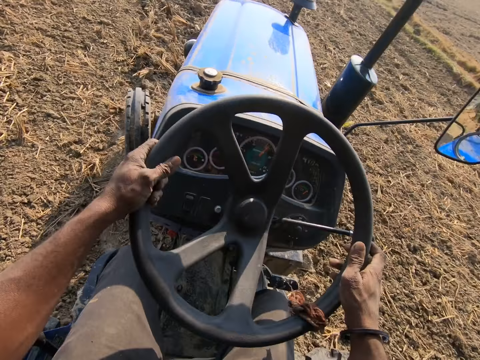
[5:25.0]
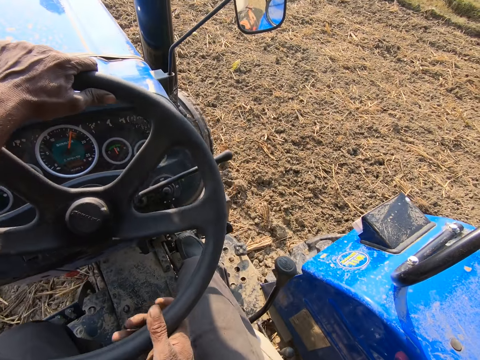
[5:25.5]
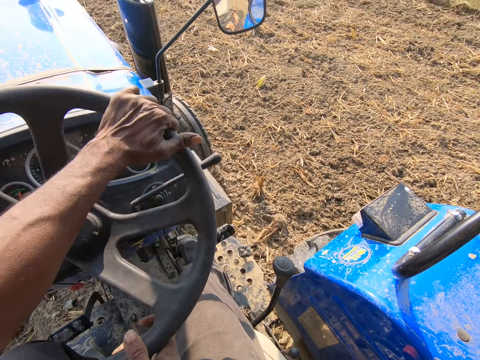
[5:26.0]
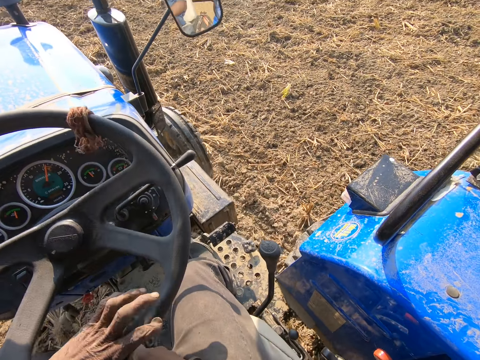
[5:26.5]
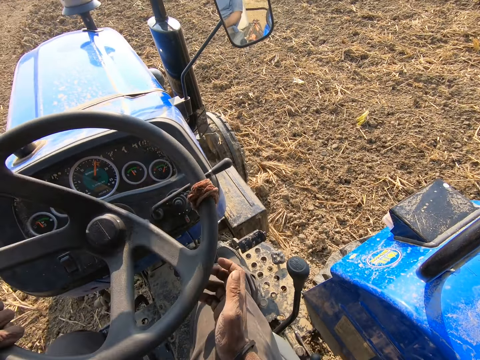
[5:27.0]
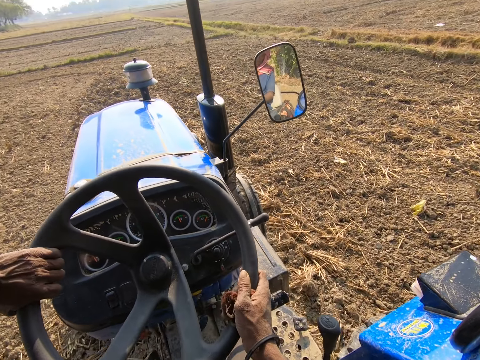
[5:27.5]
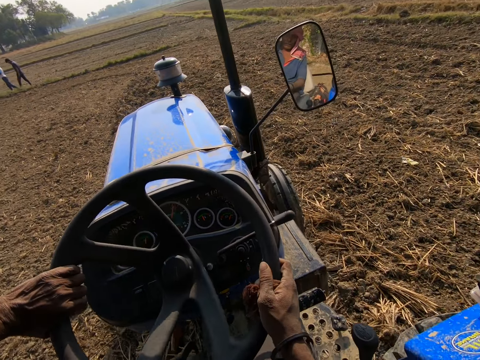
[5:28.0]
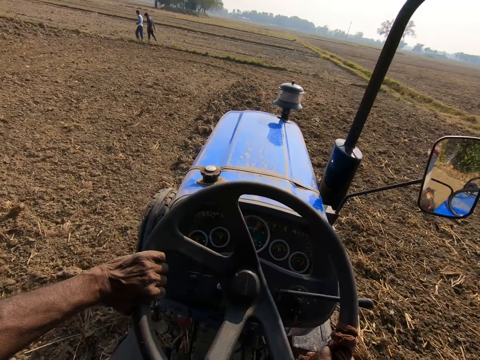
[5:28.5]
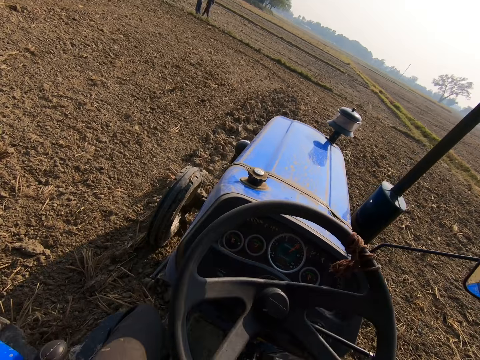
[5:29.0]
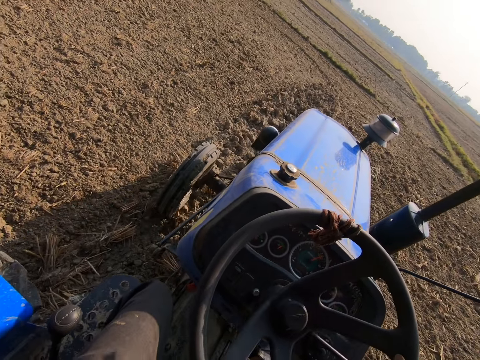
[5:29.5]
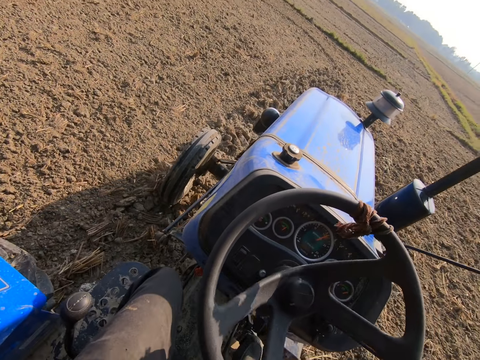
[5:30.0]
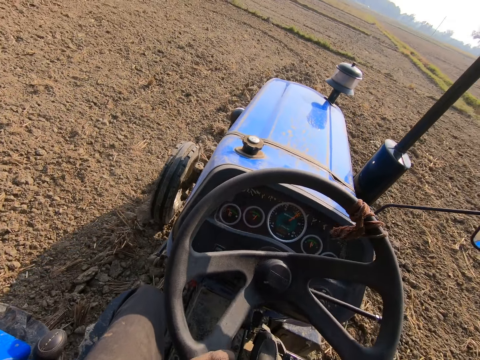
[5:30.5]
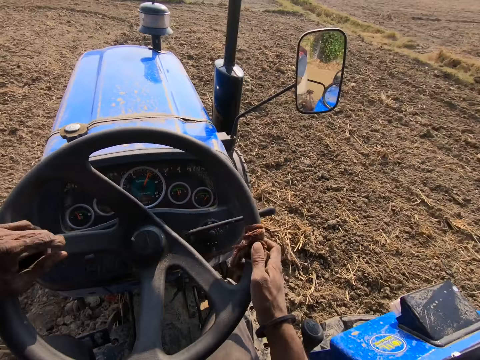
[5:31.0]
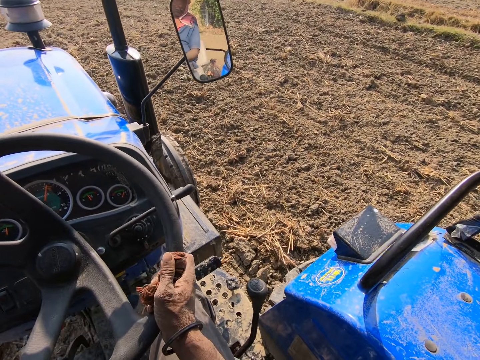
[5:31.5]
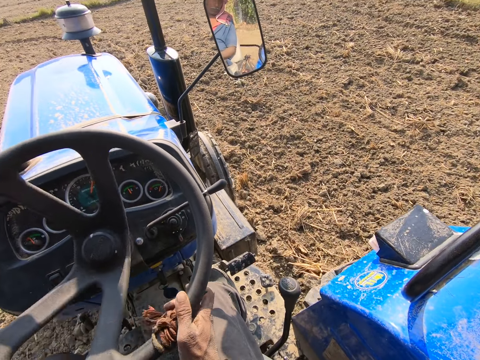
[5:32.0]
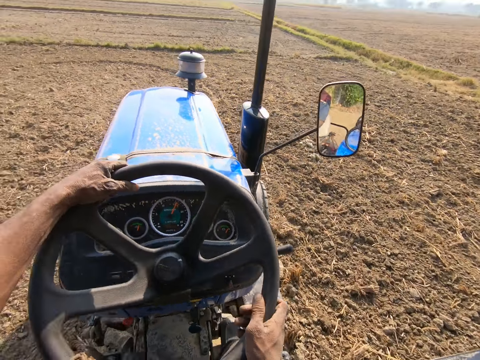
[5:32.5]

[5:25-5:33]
A man walks around. Another man walks around.

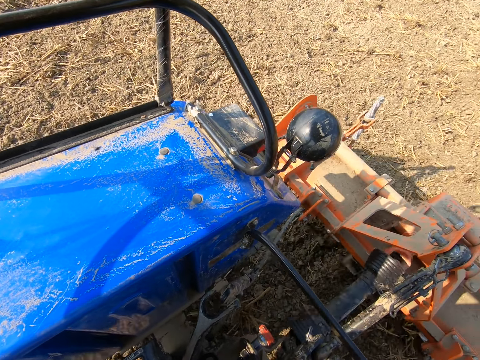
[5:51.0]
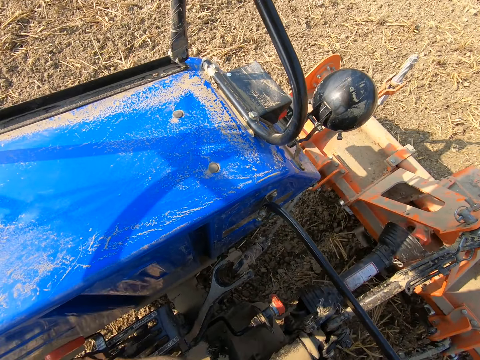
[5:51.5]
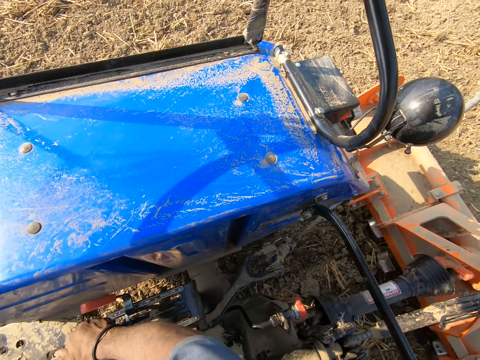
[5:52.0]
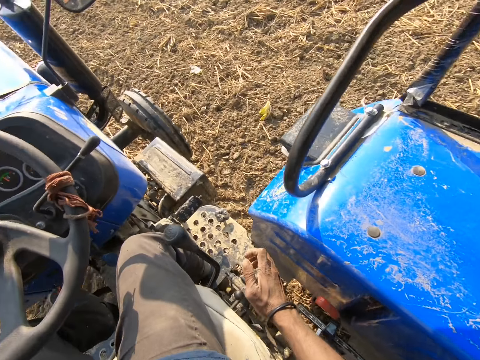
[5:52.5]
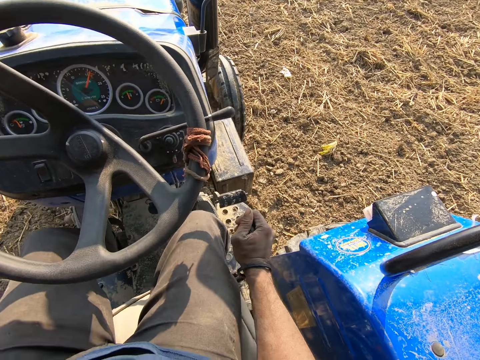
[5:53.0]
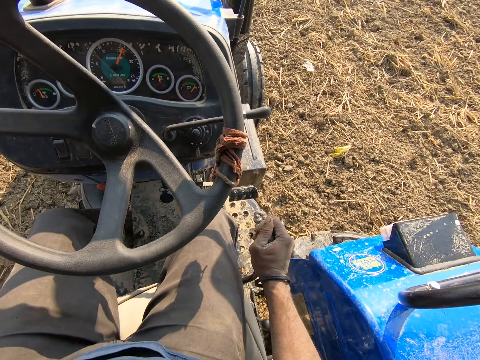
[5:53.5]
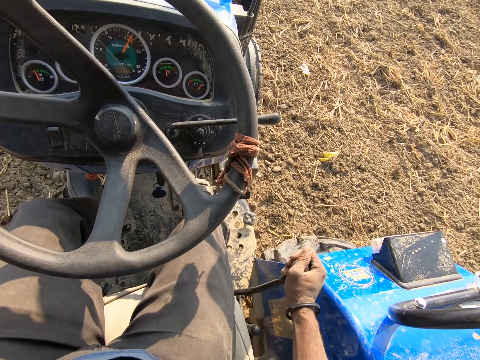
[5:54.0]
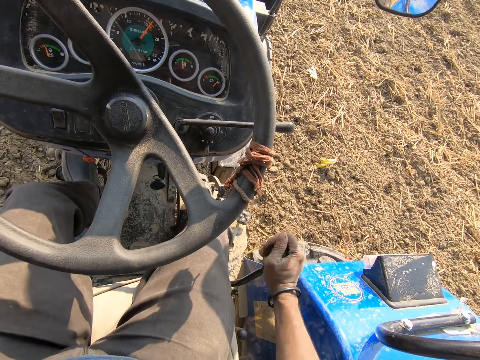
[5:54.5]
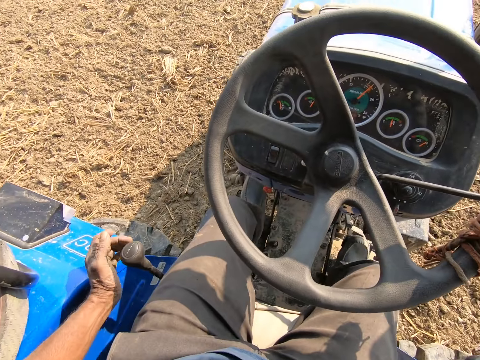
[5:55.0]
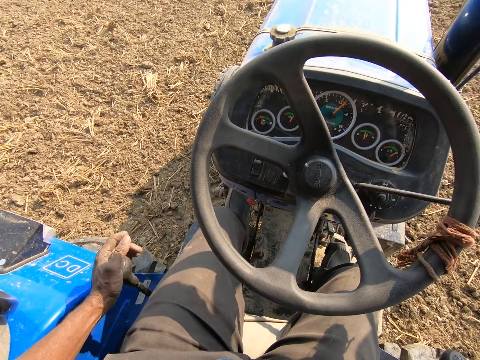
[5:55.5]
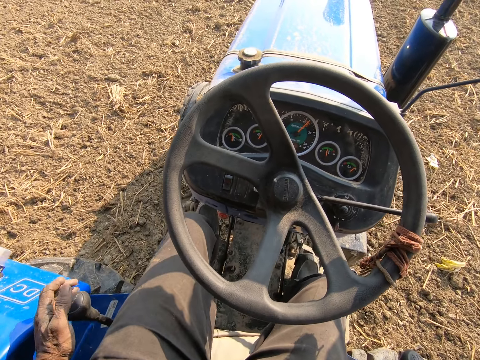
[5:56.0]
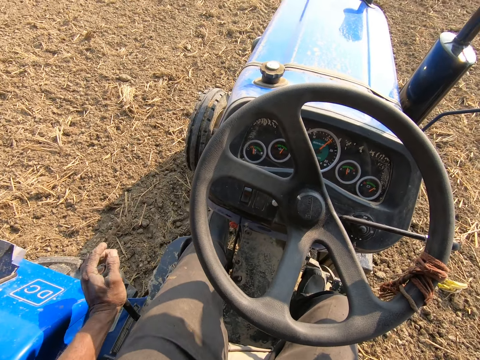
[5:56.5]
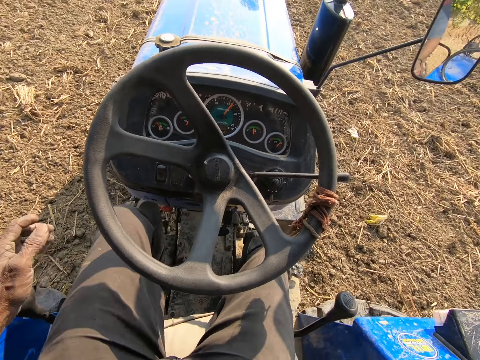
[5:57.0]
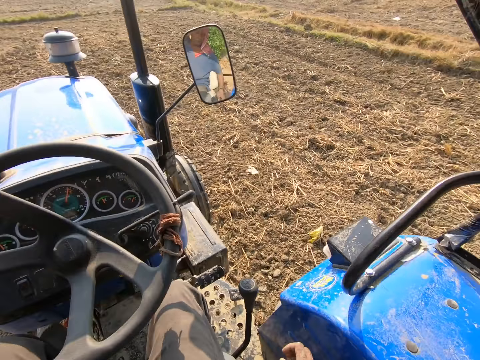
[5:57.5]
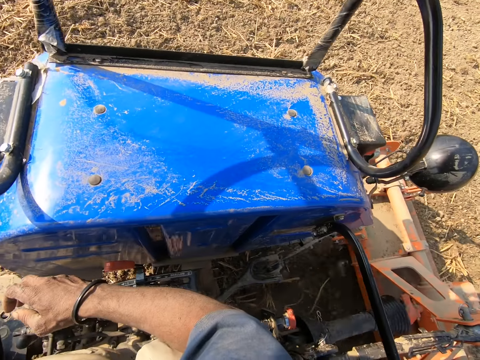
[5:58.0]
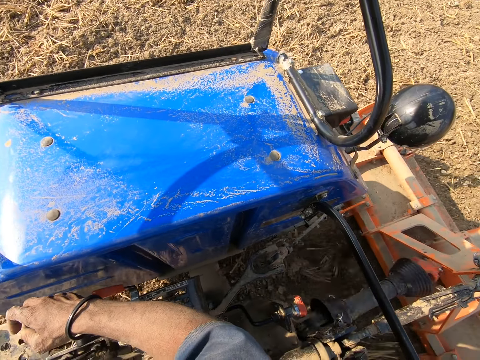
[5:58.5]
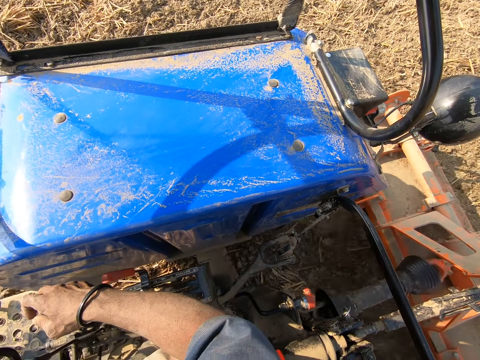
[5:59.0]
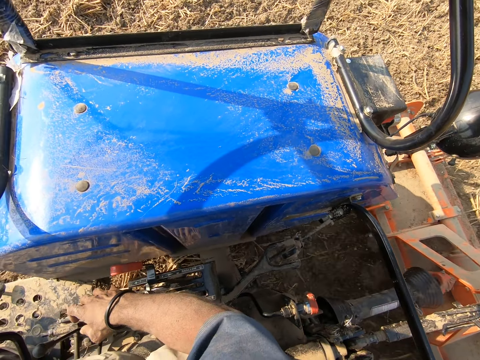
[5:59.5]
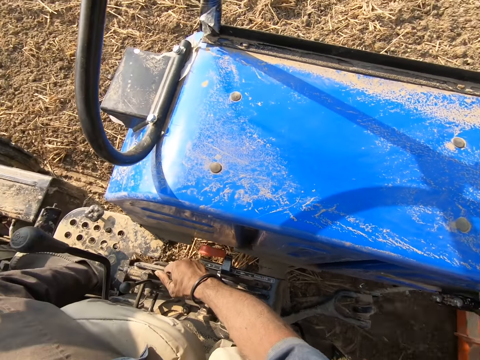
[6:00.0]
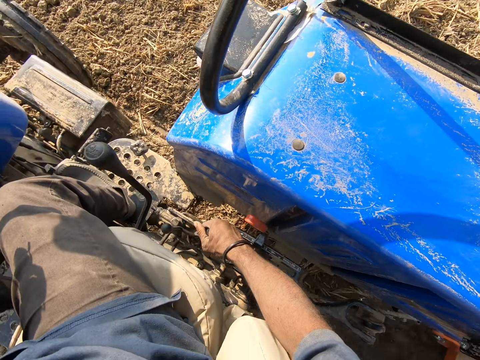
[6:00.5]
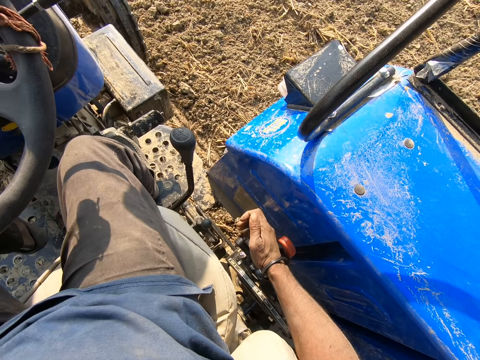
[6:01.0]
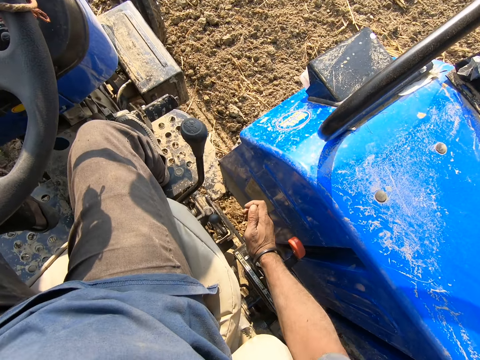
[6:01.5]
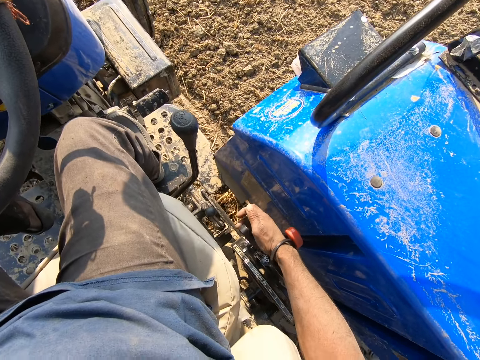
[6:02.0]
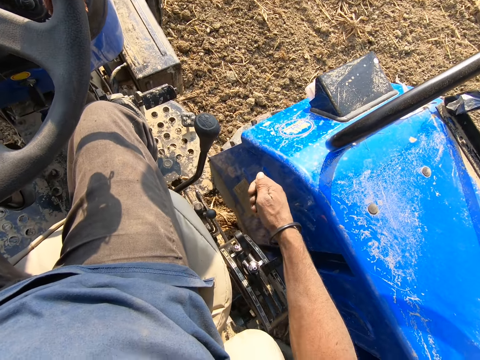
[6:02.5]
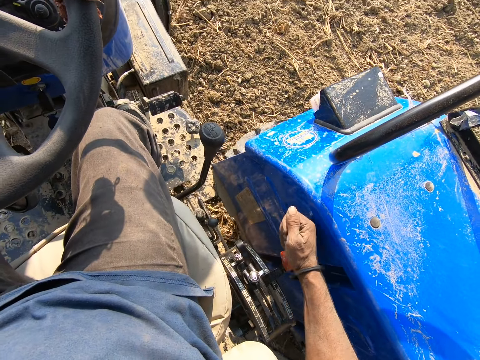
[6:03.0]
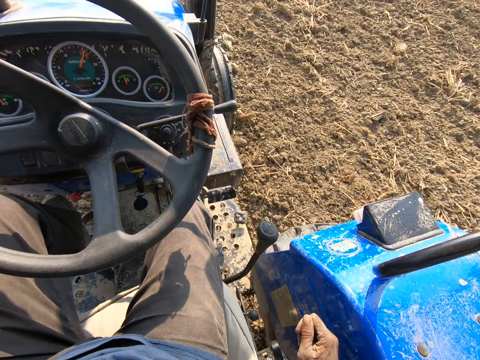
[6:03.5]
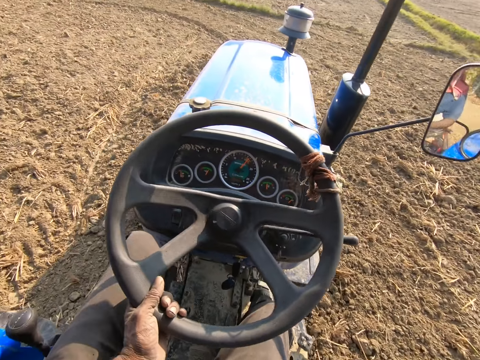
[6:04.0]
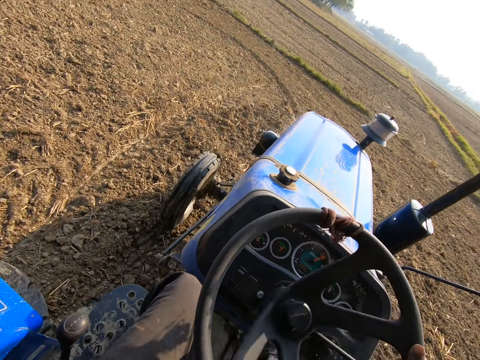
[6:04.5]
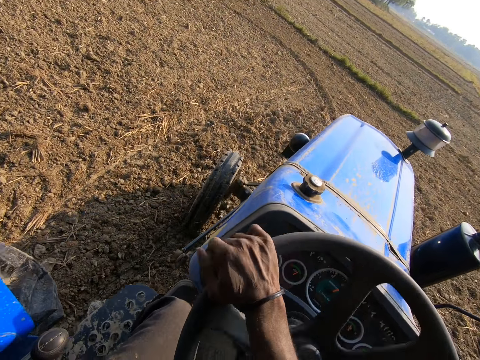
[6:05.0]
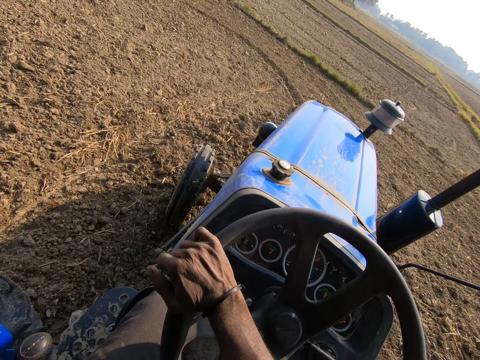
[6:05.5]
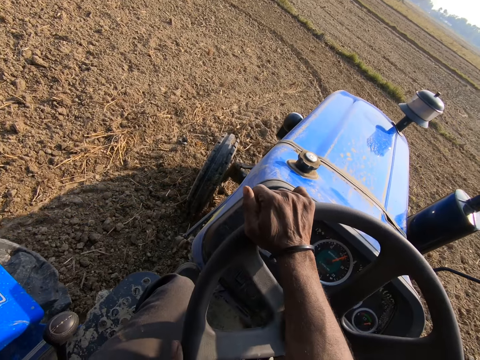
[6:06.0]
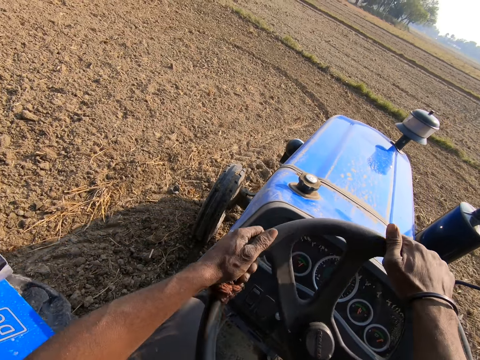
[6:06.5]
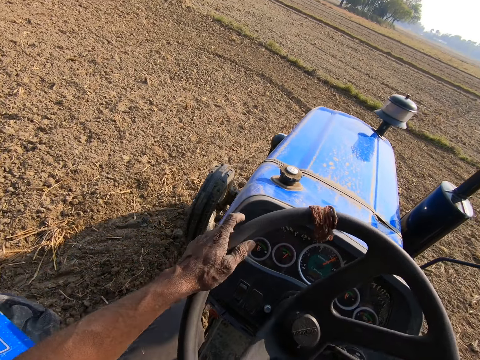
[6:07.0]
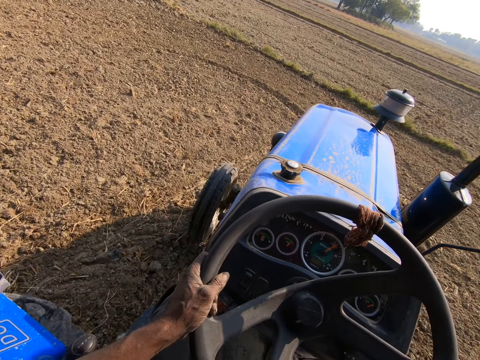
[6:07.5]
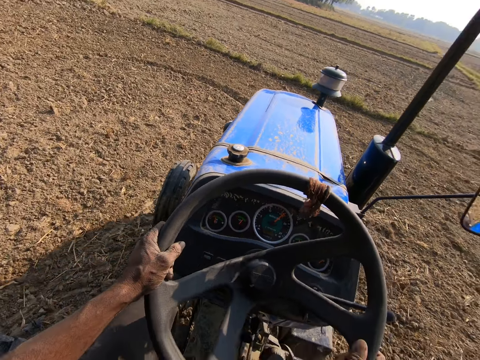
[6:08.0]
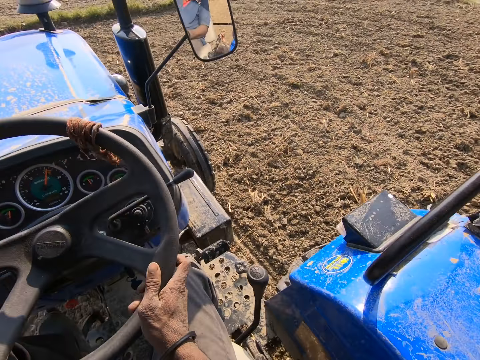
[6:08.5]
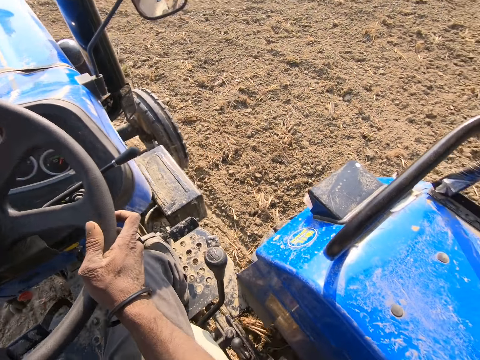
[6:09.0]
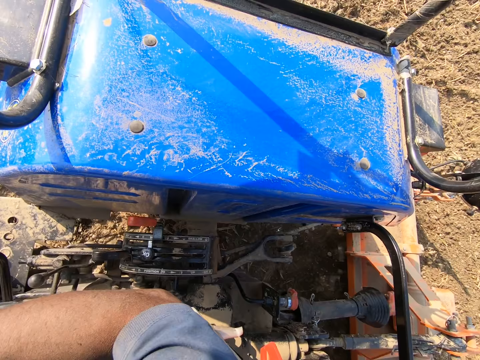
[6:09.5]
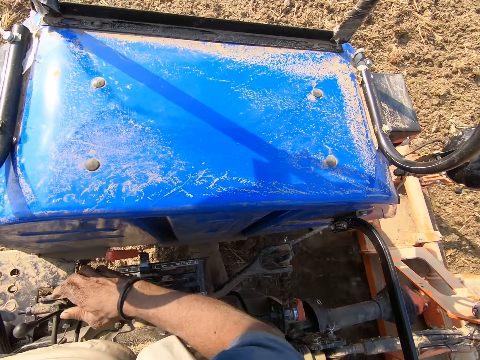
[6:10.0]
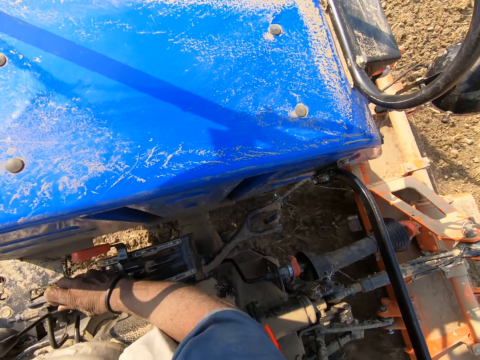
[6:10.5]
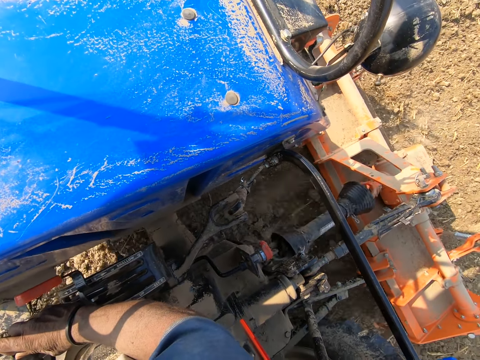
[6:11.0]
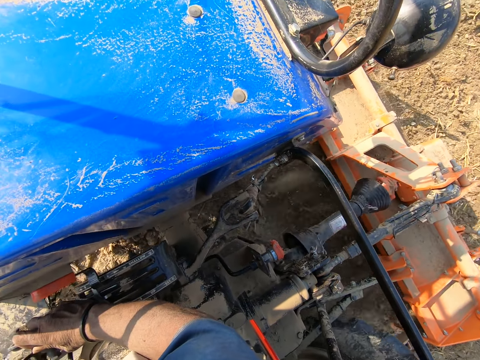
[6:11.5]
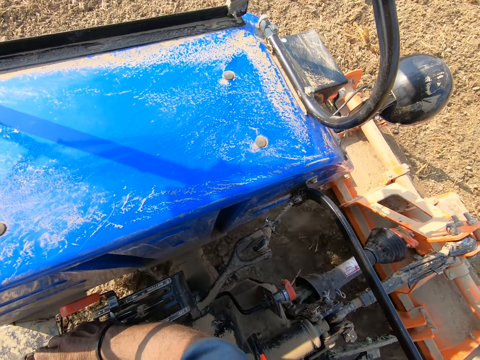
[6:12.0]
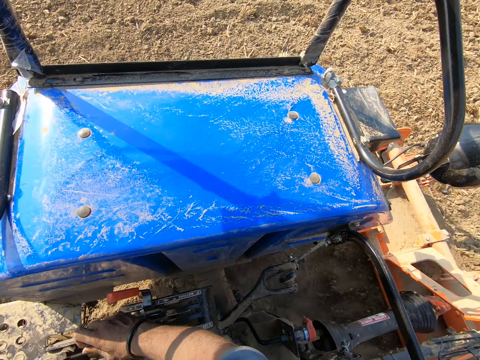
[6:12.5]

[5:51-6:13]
The camera wearer changes the gears. They stop driving the tractor. They drive the tractor on the farm. They look around. They hold something. They hit something with the hand. They hit the tractor with the hand. They look around. They drive the tractor on the farm. They look around. They hold something. They look around.
